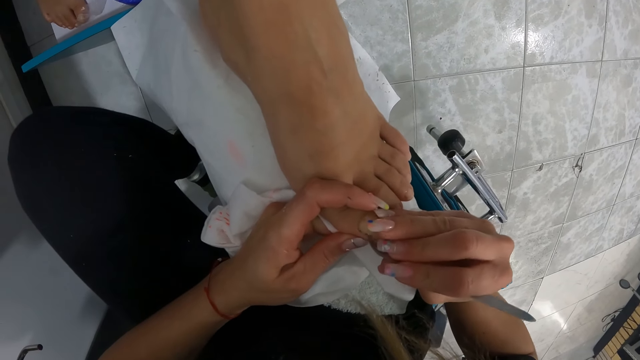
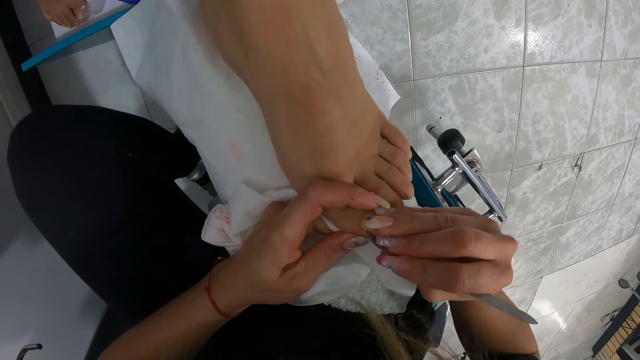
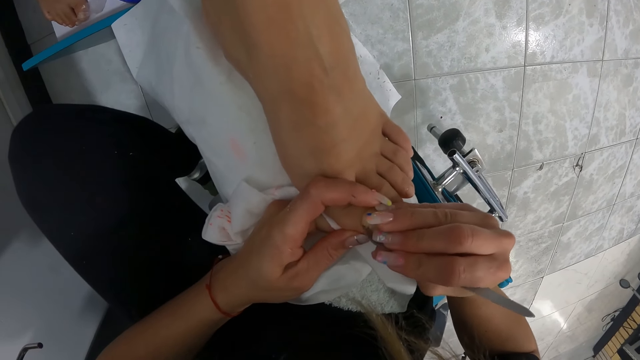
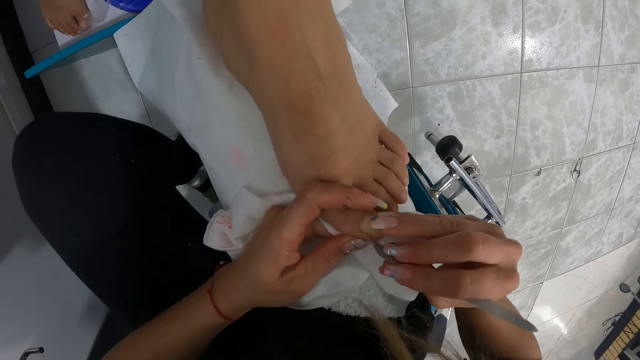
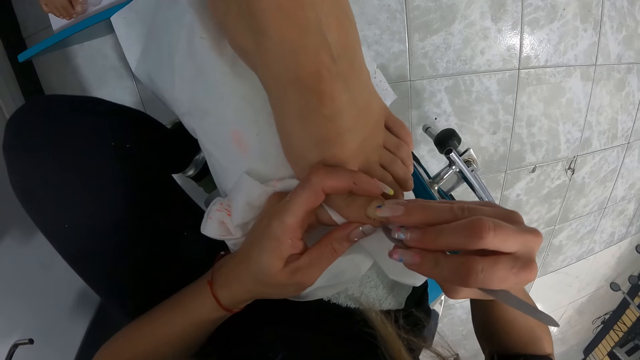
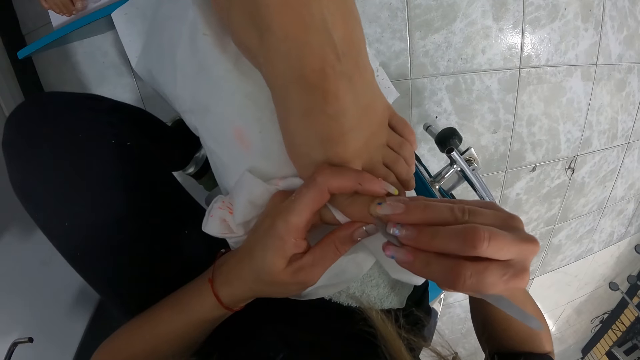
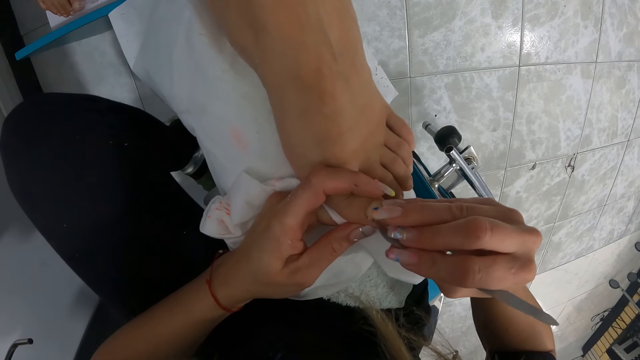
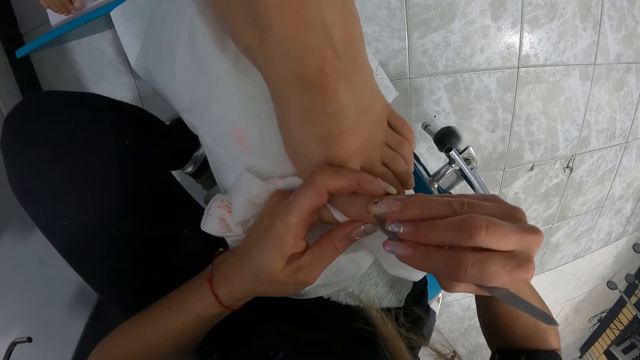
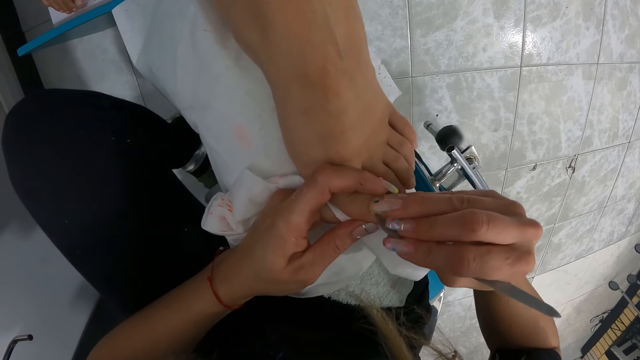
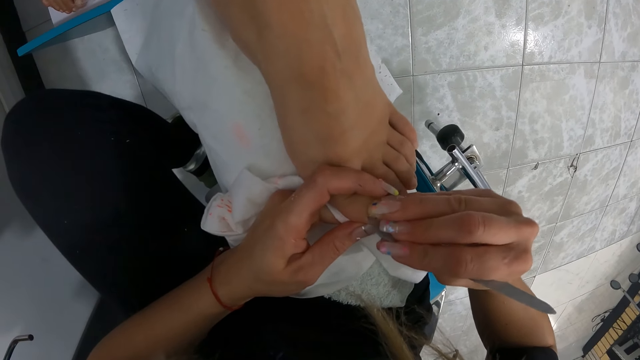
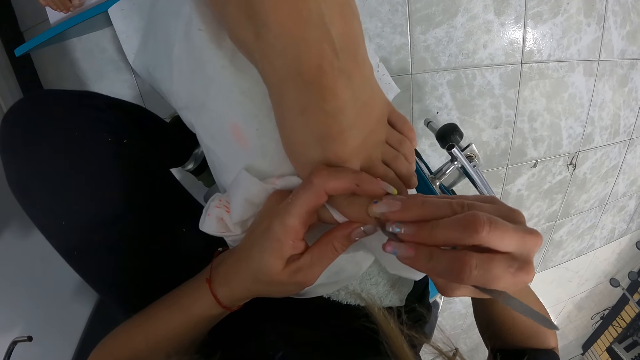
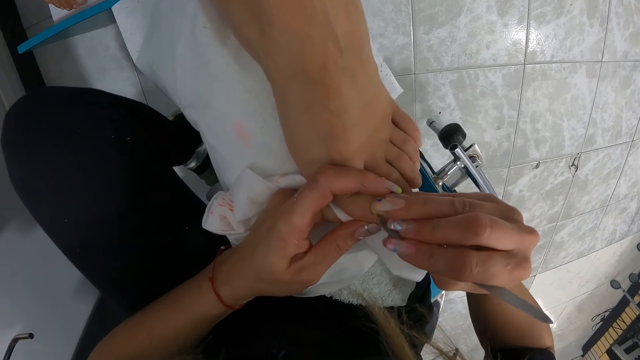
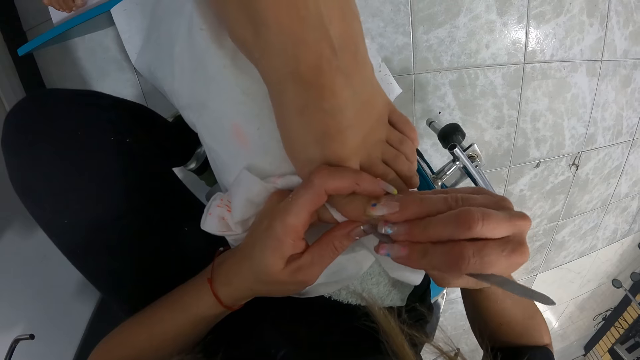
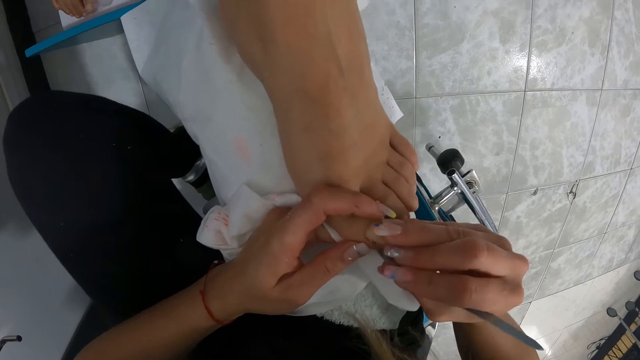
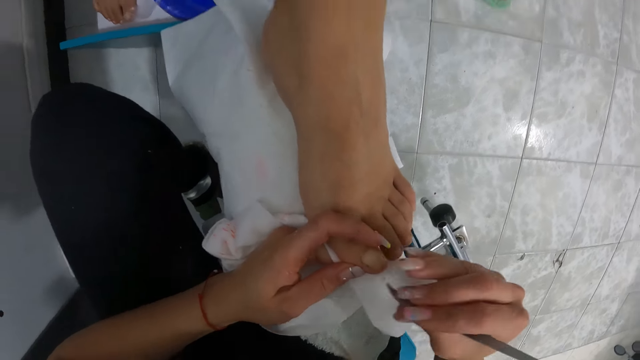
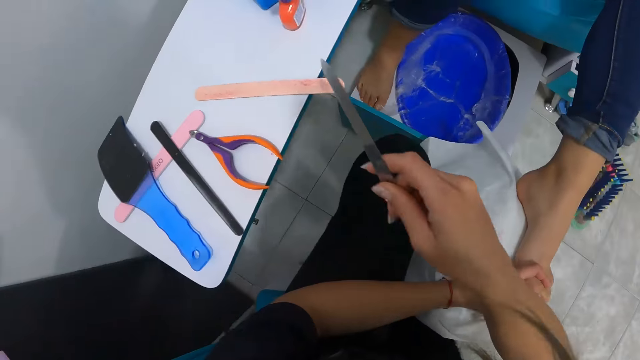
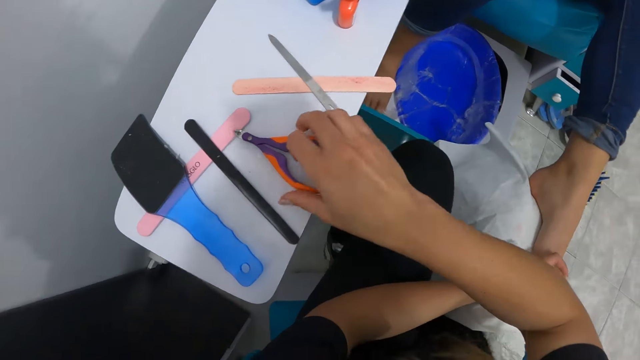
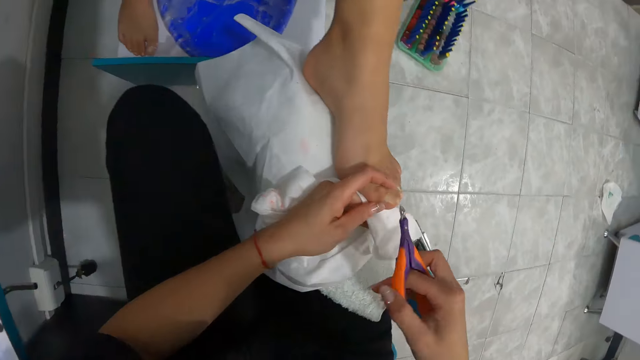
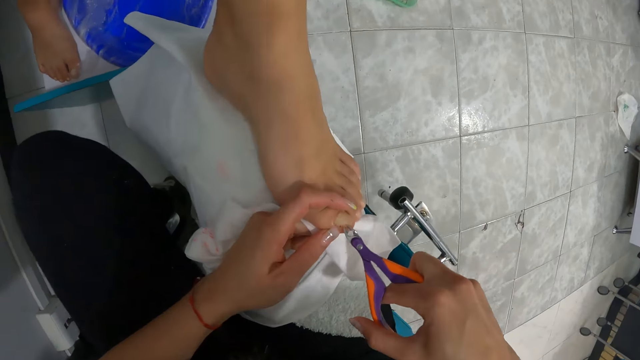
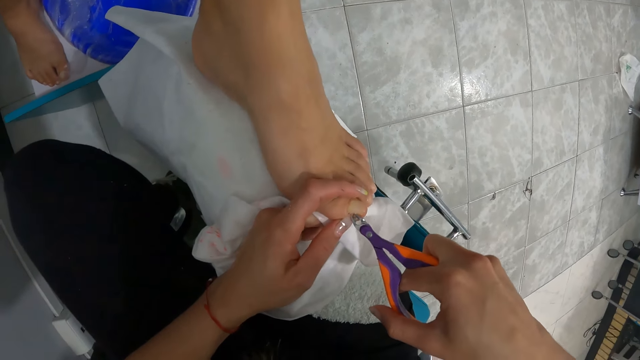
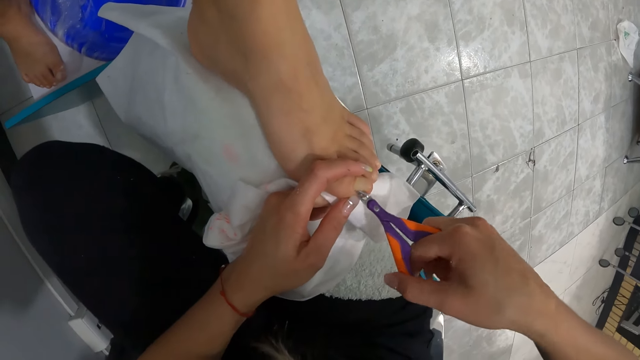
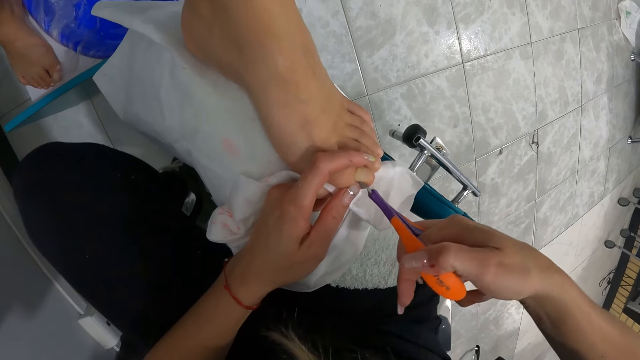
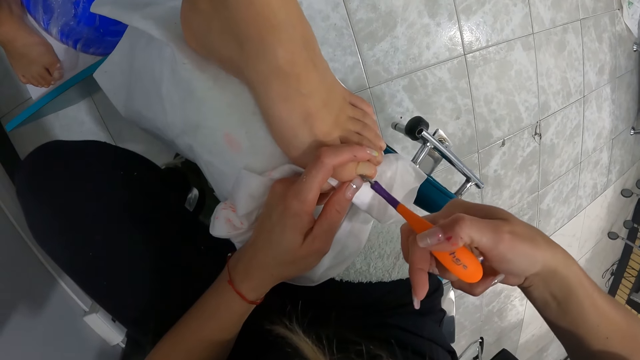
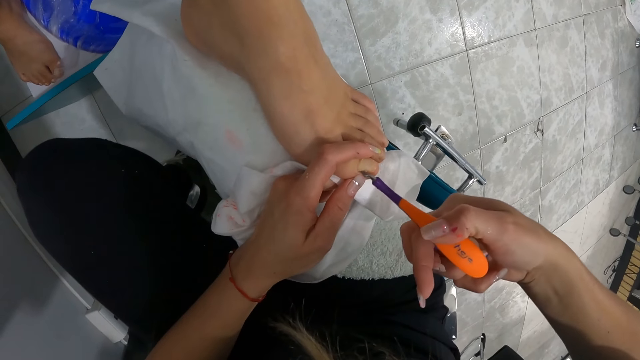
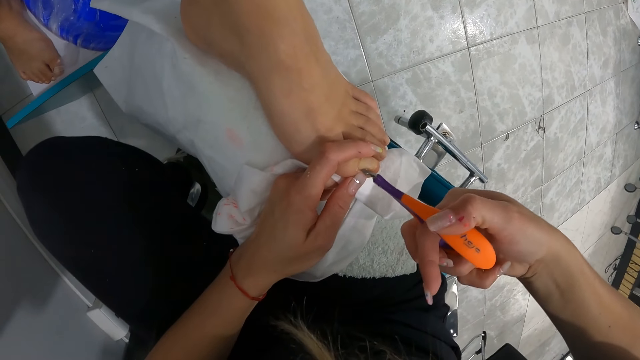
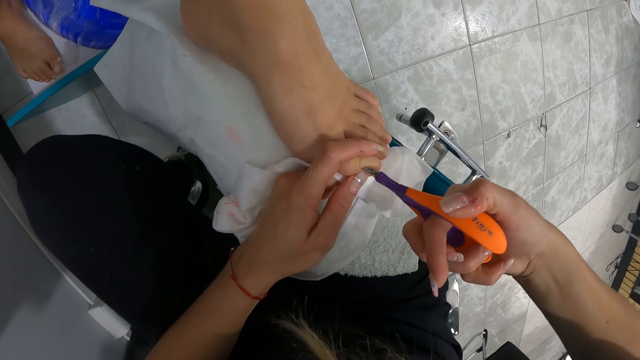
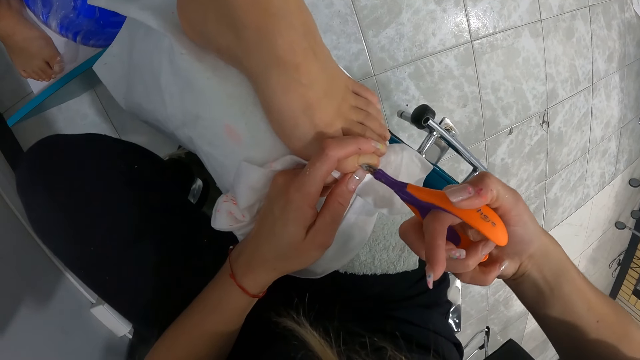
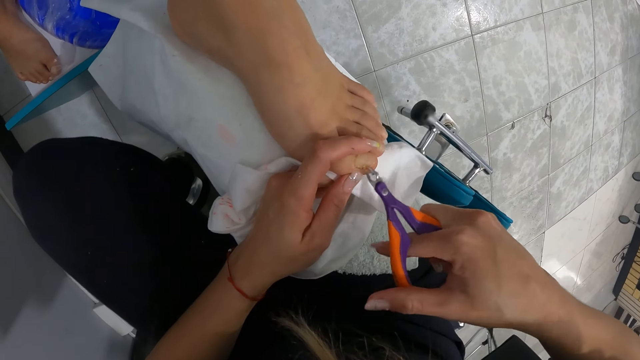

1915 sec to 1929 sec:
The camera wearer drops the cuticle remover in her right hand on a shelf. She picks up the nail clipper on the shelf with her right hand. She uses the nail clipper on the left toe of the woman with both hands.

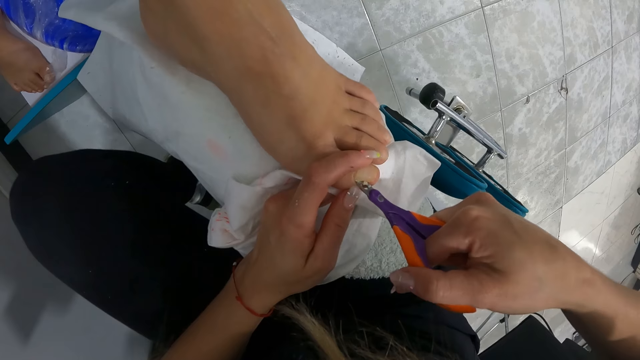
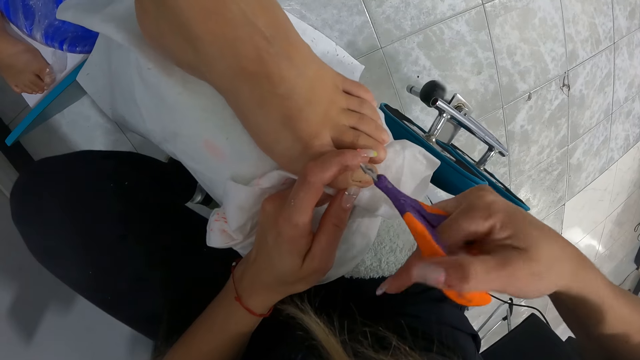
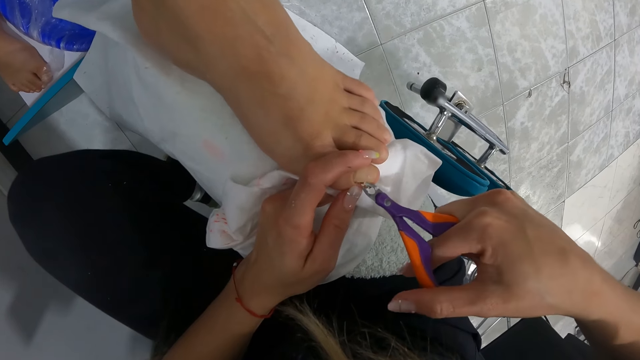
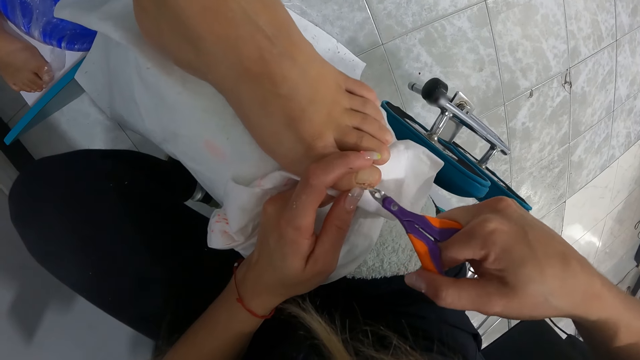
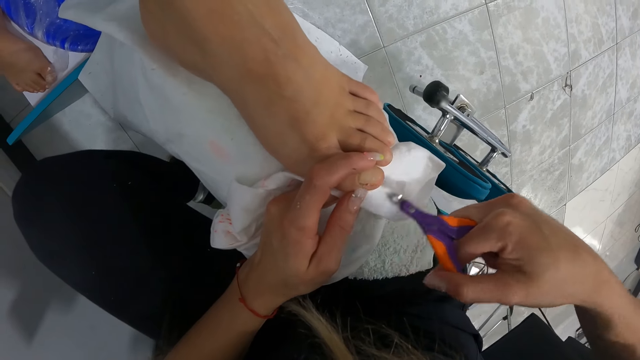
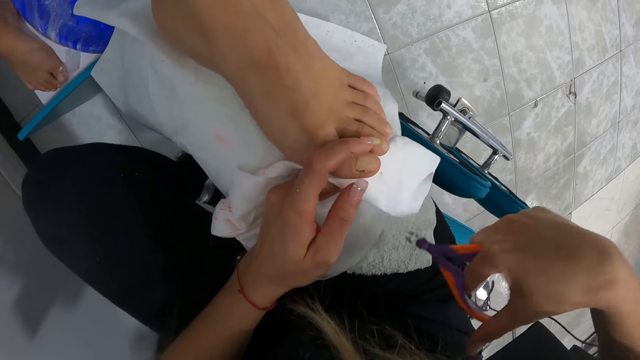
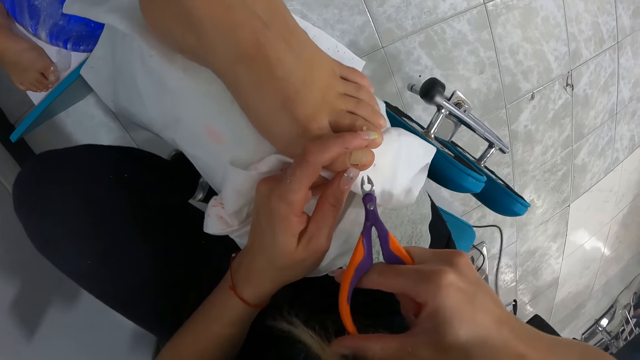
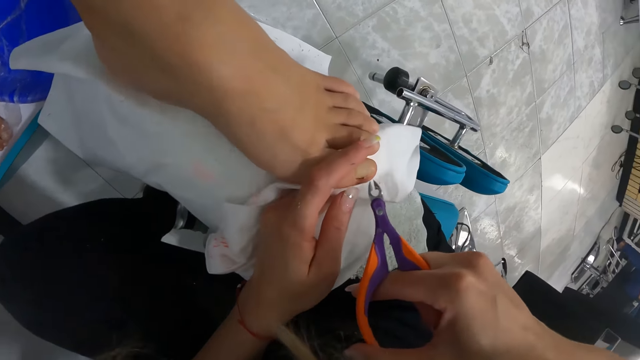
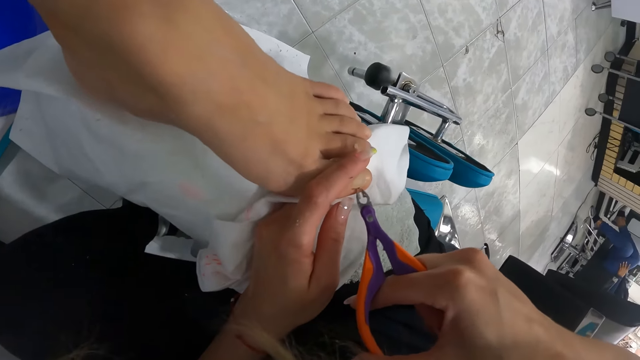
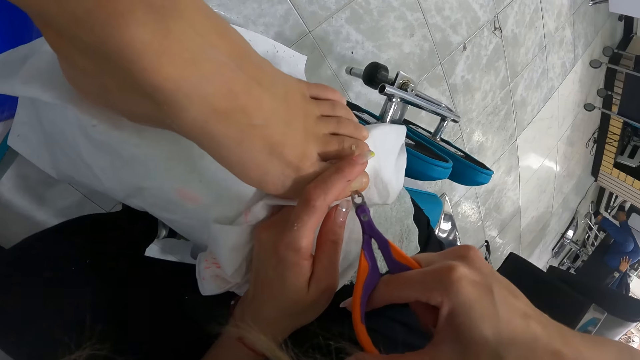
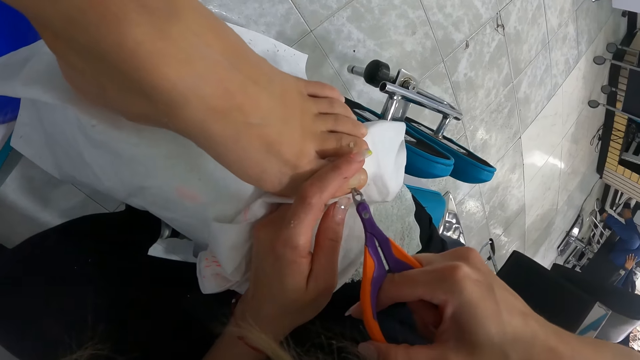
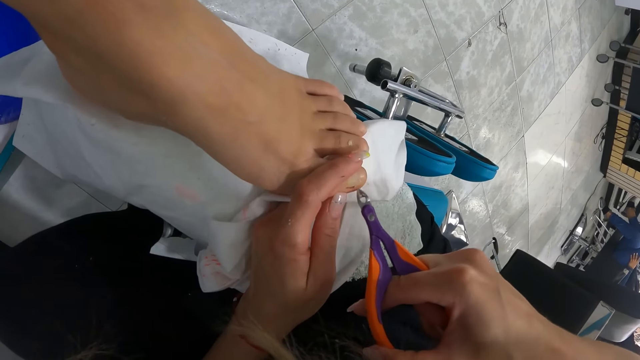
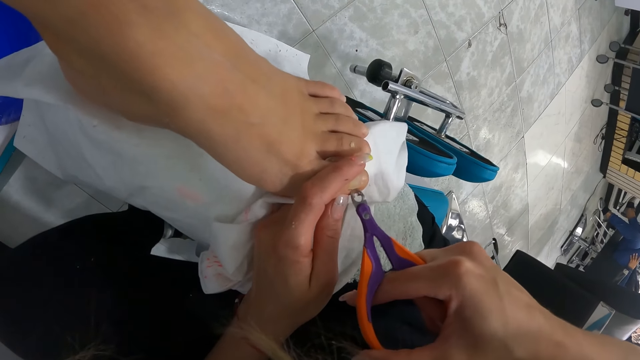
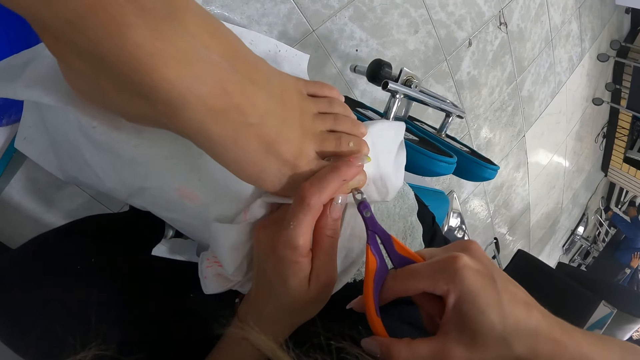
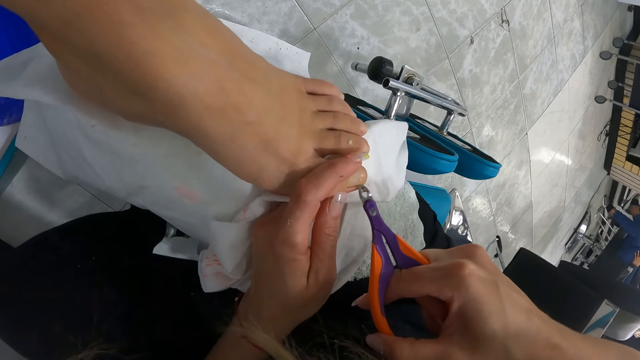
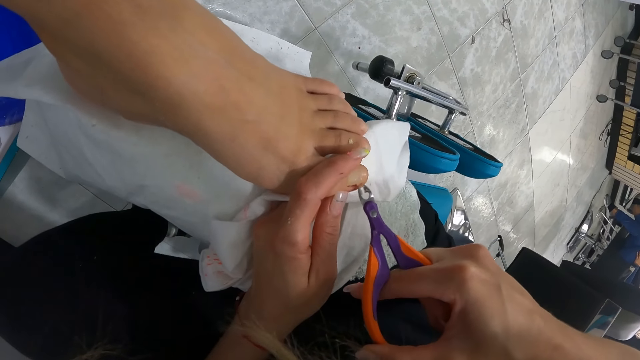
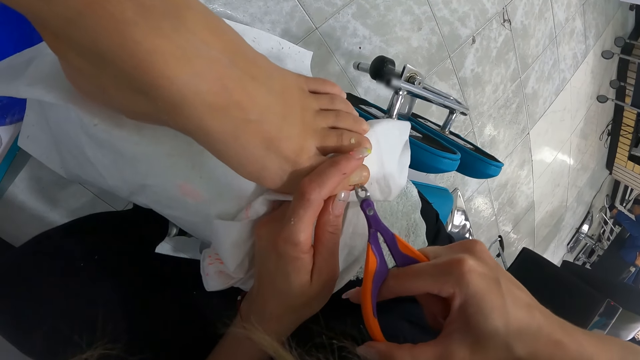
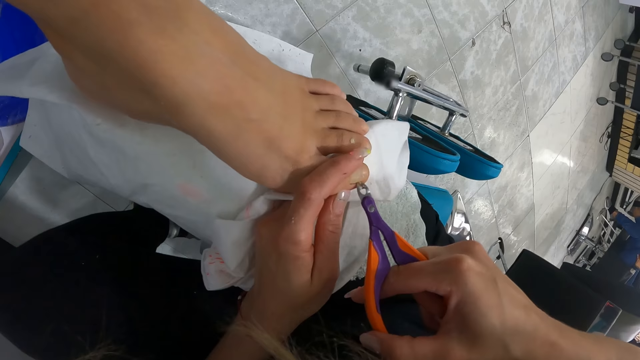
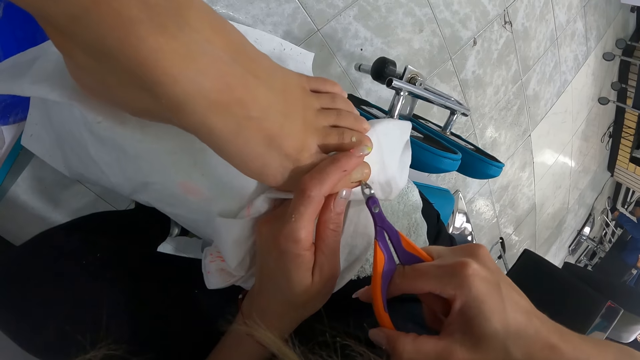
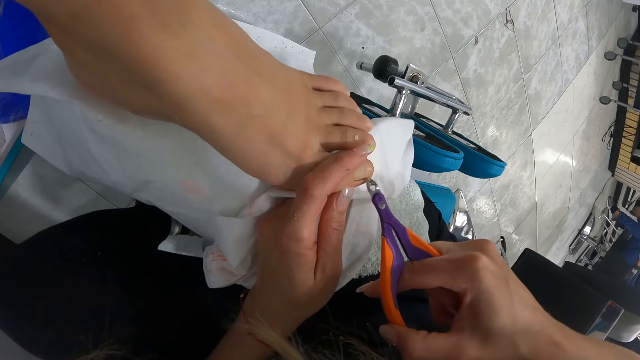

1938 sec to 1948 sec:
The camera wearer wipes the nail clipper in her right hand on the cloth on her lap. She uses the nail clipper on the left toe of the woman with both hands.
